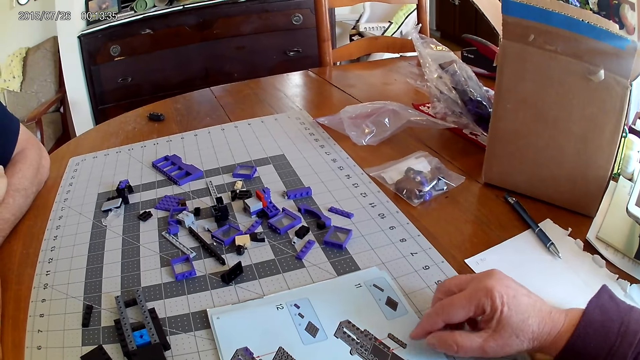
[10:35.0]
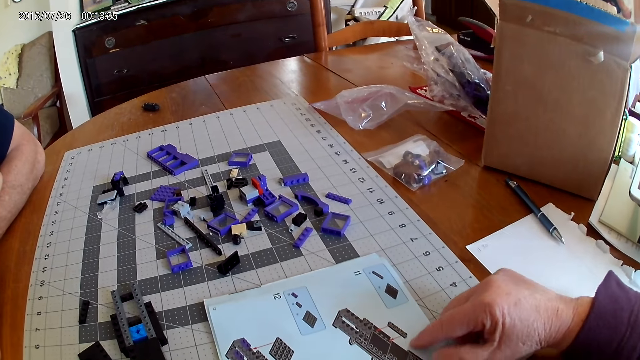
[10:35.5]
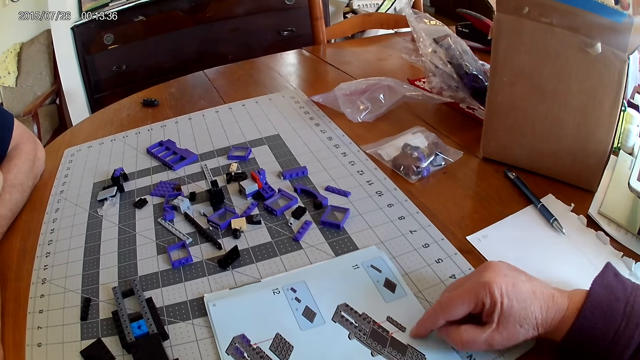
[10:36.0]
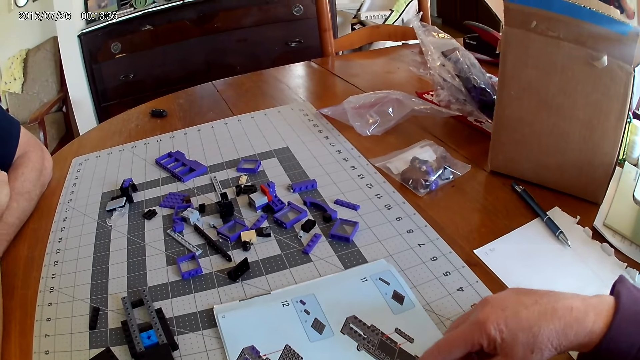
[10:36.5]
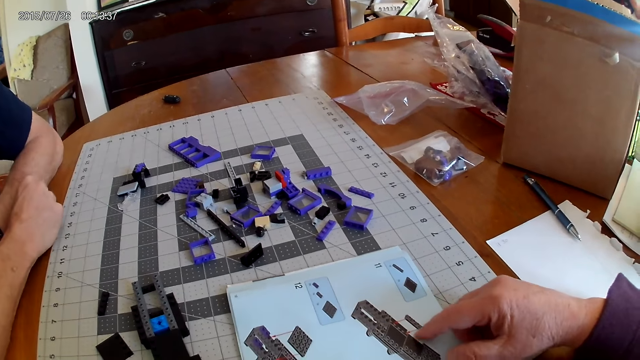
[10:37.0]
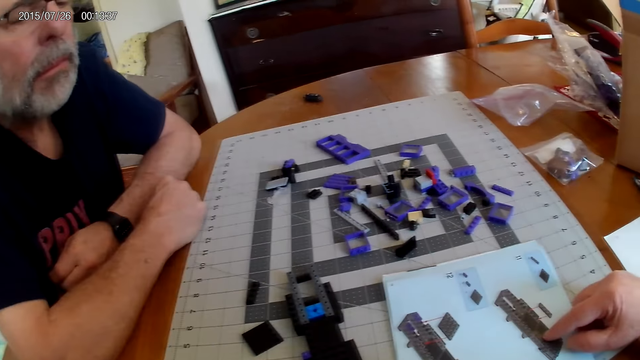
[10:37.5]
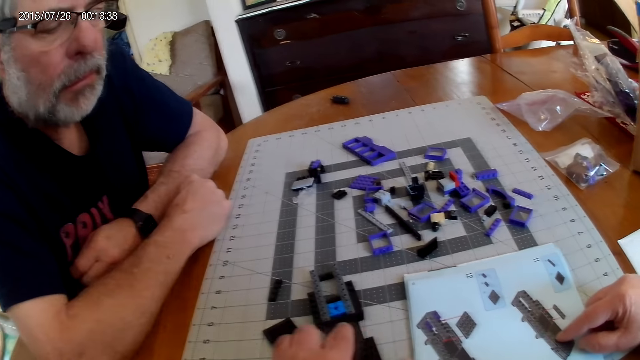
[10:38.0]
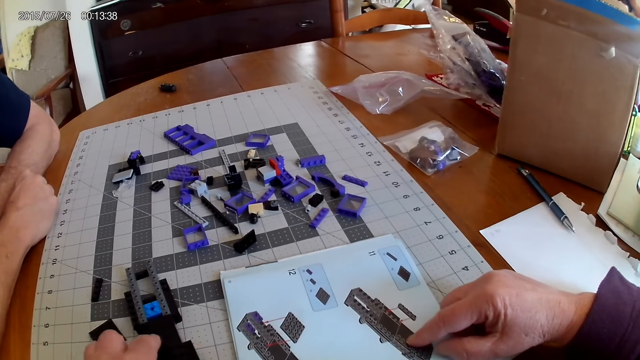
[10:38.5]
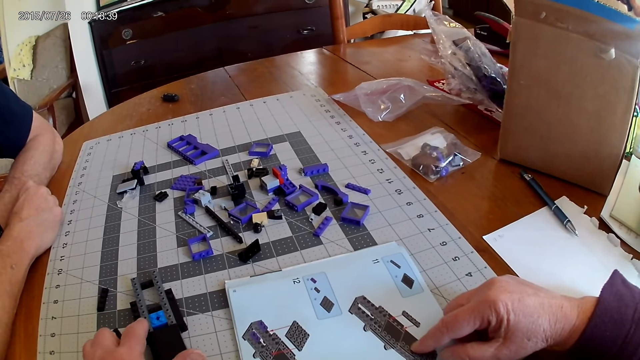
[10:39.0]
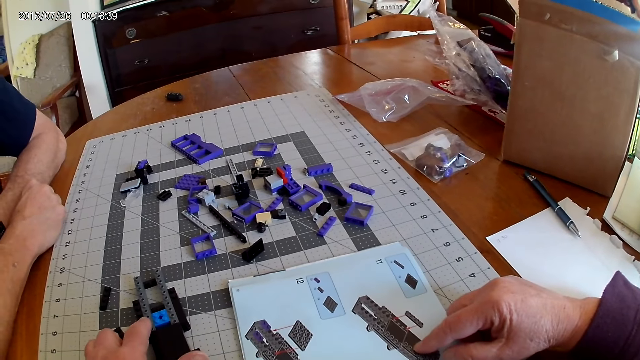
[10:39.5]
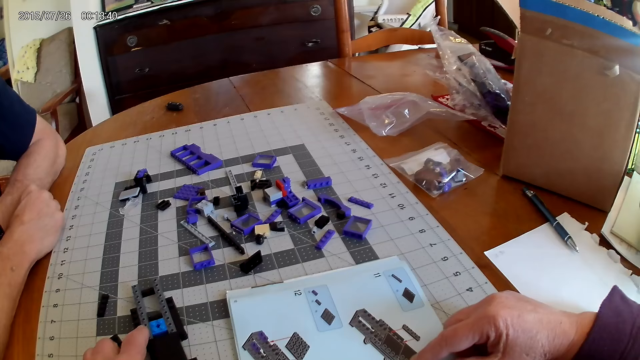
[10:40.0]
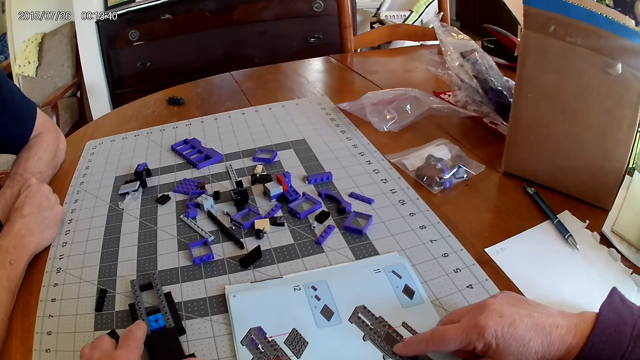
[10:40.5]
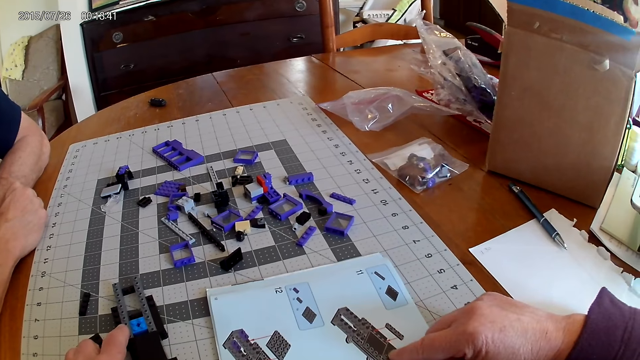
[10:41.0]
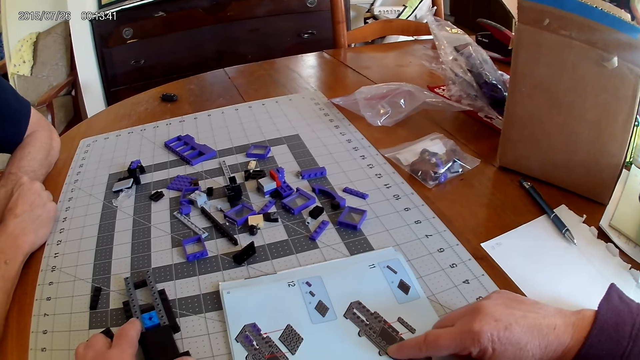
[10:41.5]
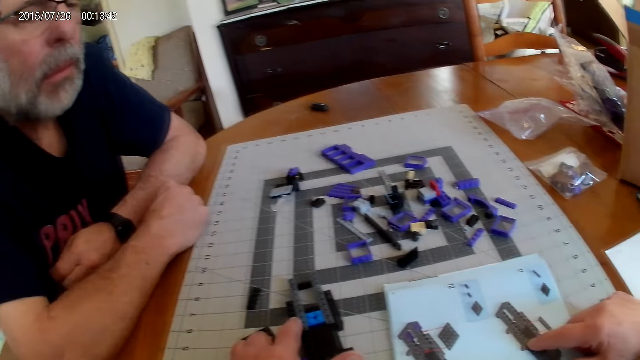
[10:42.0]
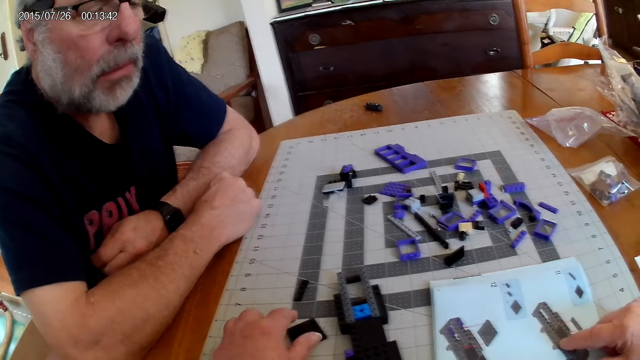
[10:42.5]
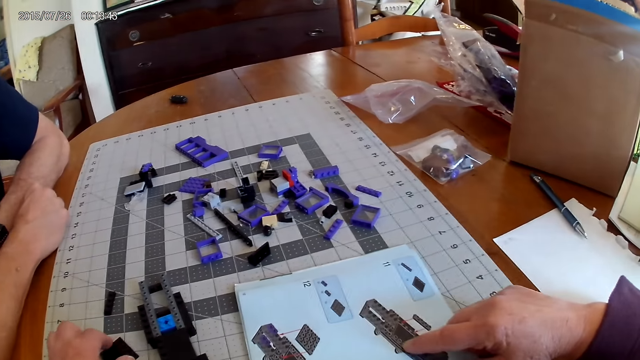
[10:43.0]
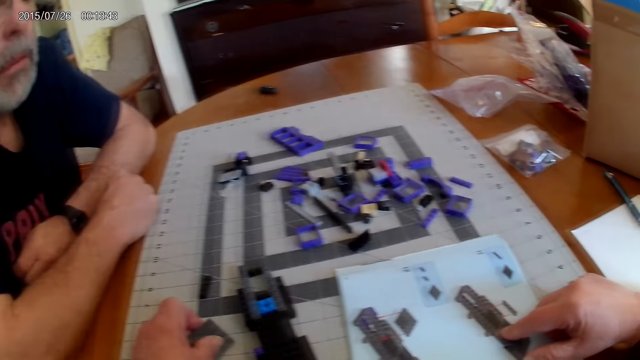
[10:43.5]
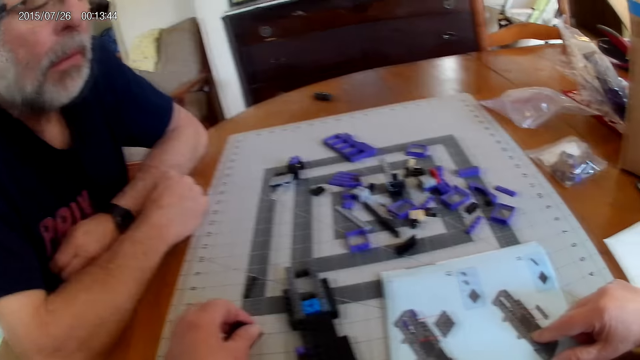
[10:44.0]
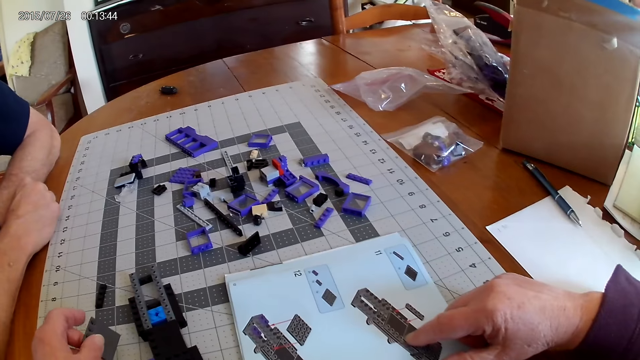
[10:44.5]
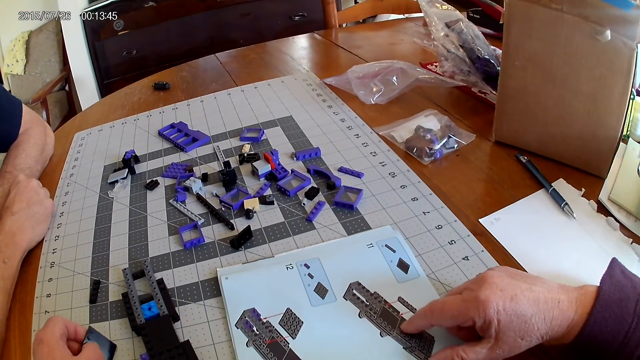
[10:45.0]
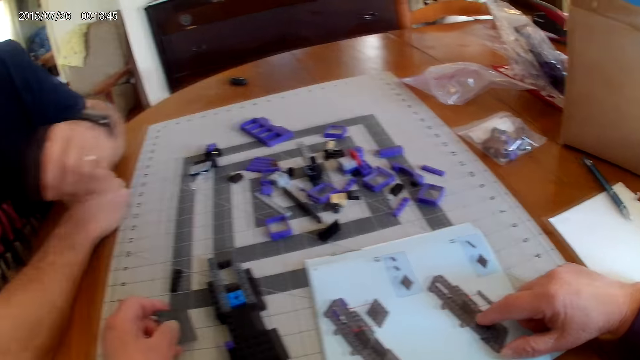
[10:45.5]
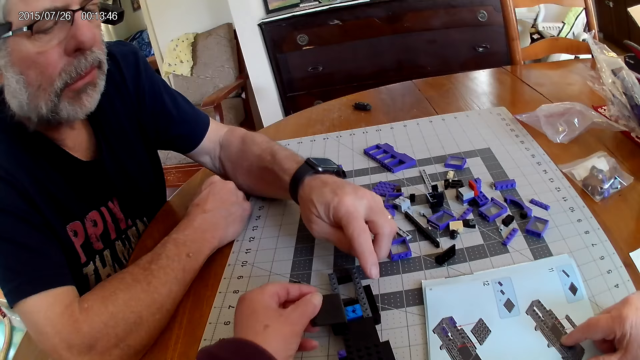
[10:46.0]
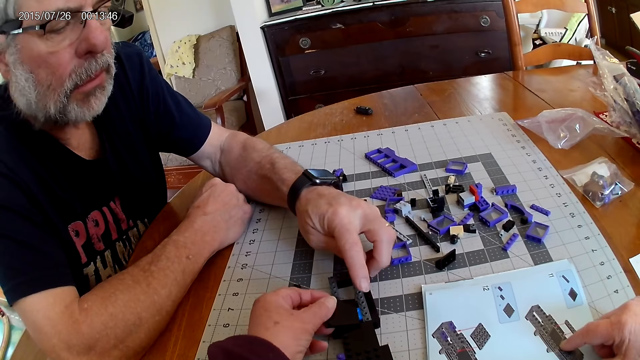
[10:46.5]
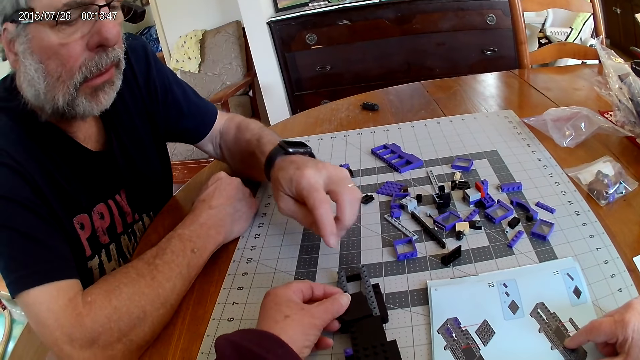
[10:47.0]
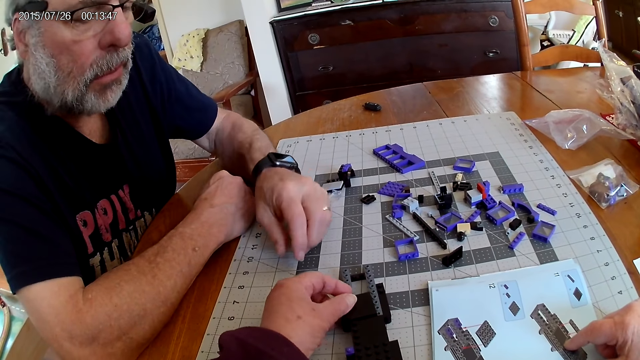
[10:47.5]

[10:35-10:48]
The camera wearer points at the instructional manual book. They fix a plastic block piece on the plastic model.

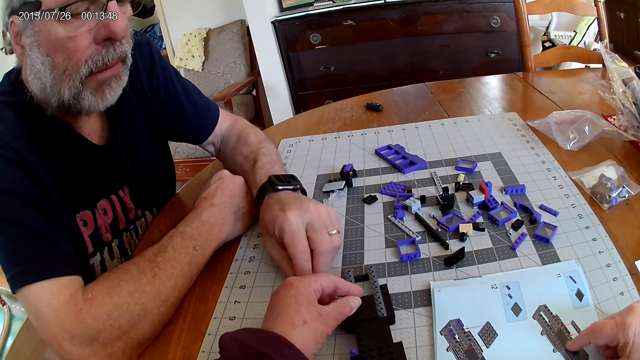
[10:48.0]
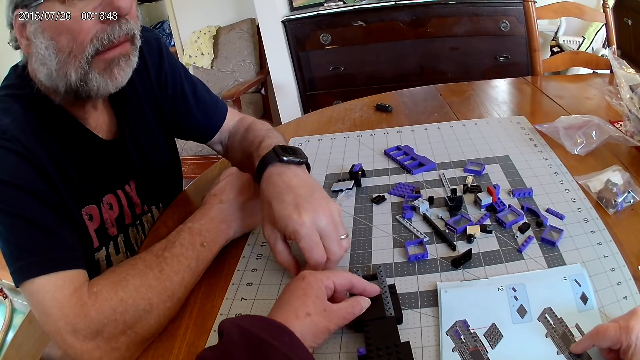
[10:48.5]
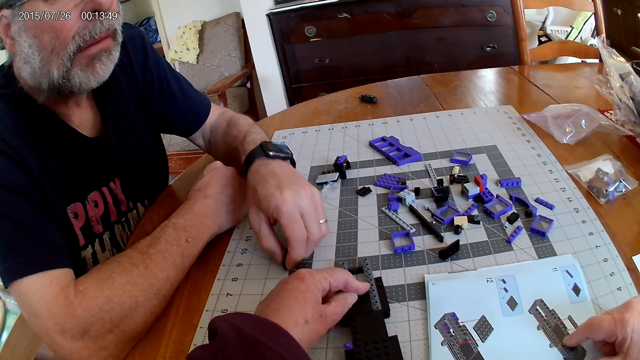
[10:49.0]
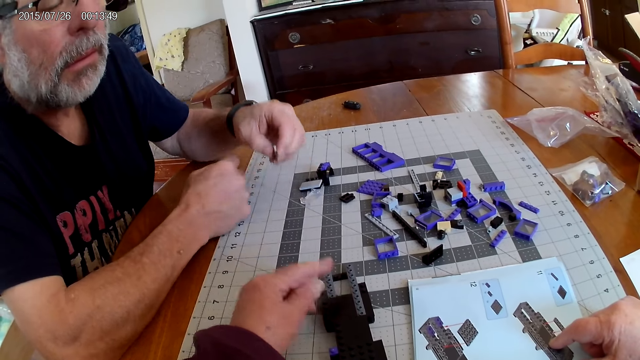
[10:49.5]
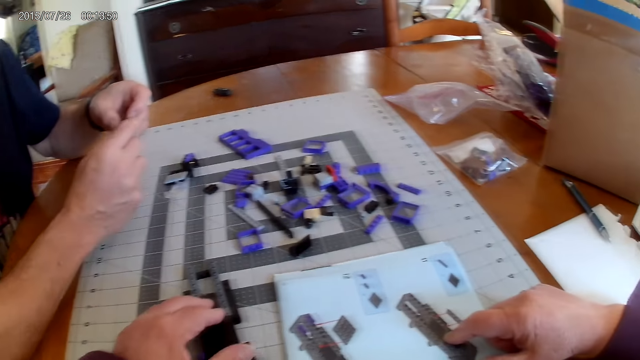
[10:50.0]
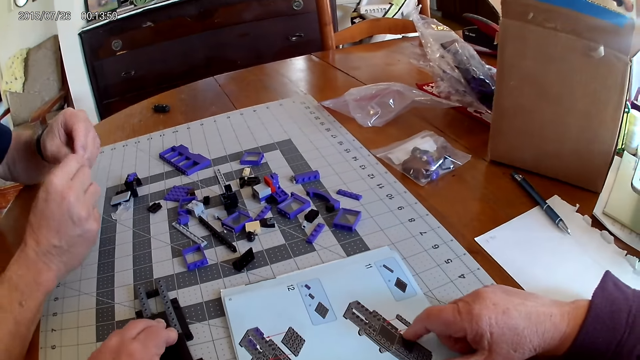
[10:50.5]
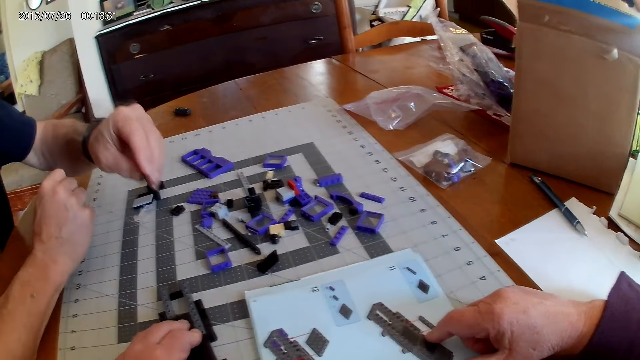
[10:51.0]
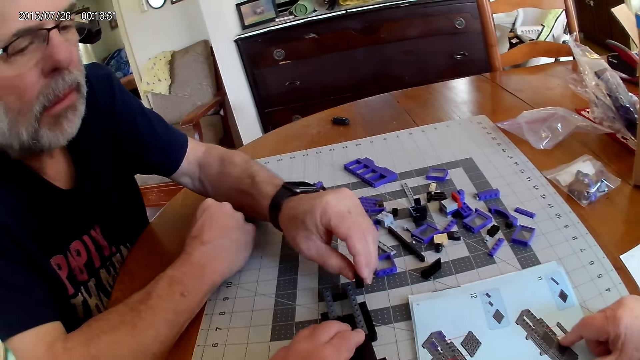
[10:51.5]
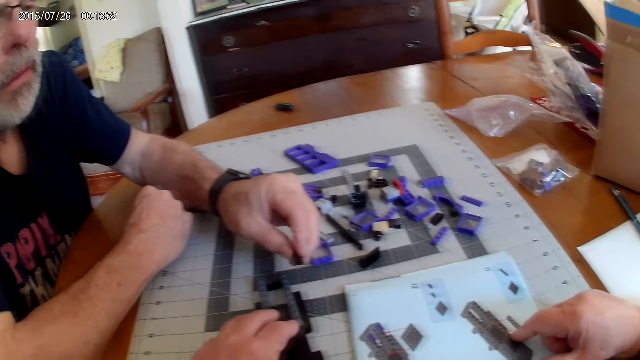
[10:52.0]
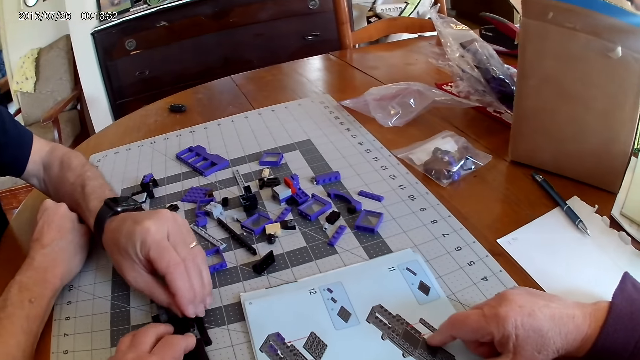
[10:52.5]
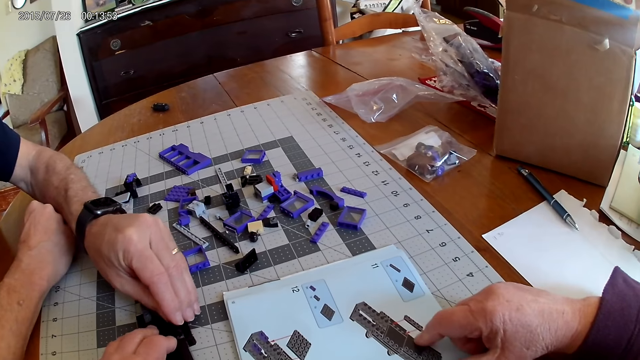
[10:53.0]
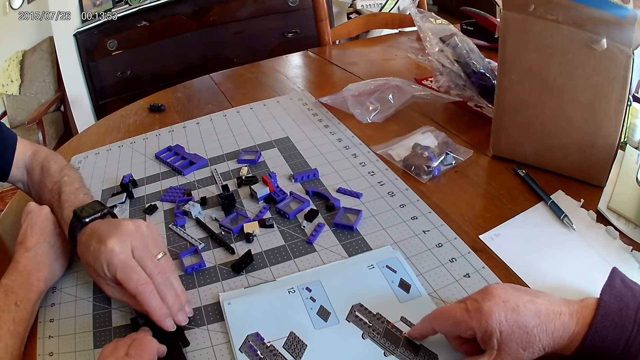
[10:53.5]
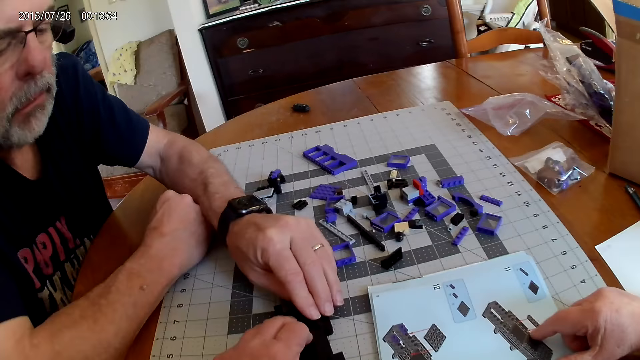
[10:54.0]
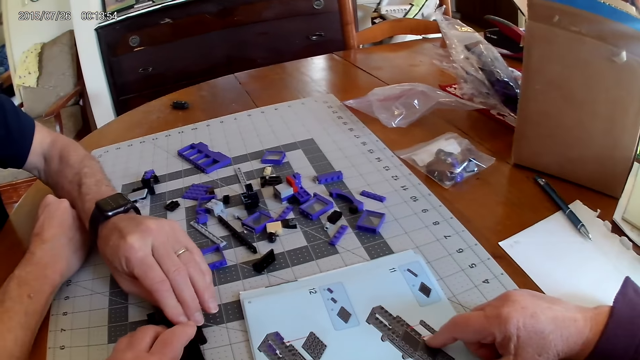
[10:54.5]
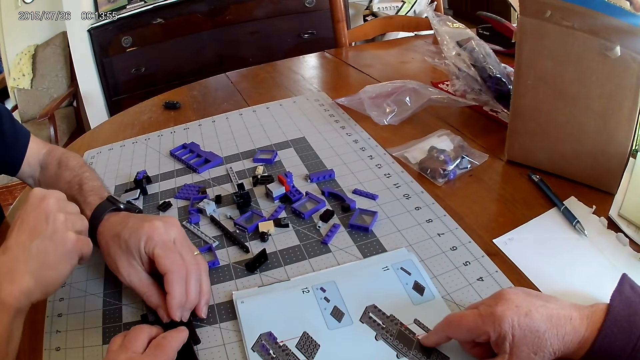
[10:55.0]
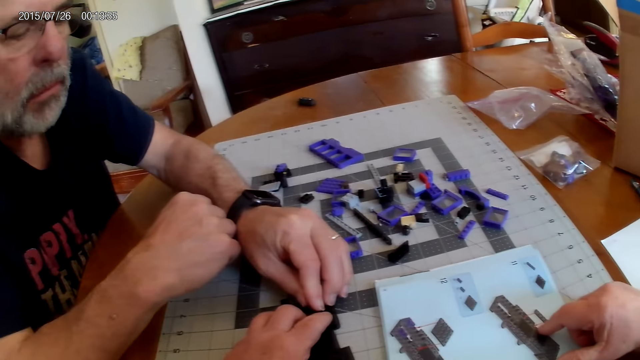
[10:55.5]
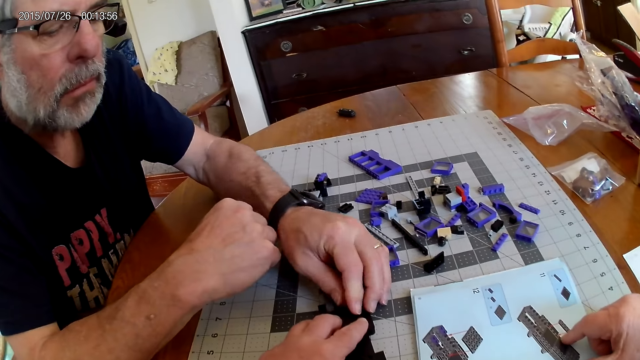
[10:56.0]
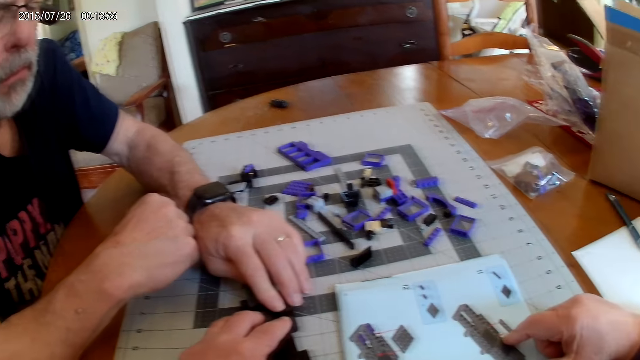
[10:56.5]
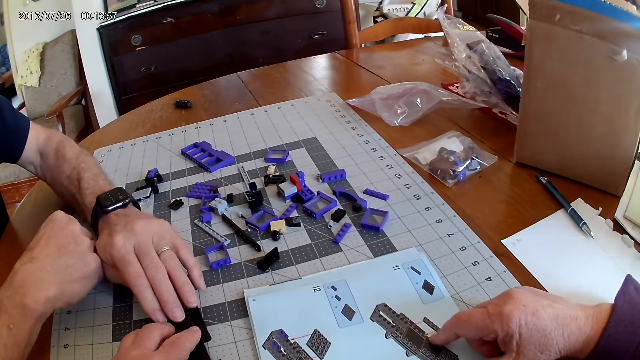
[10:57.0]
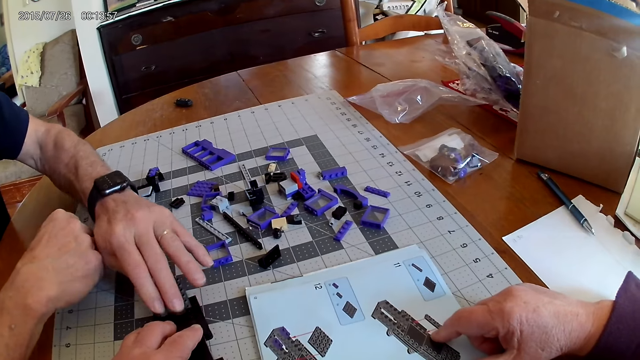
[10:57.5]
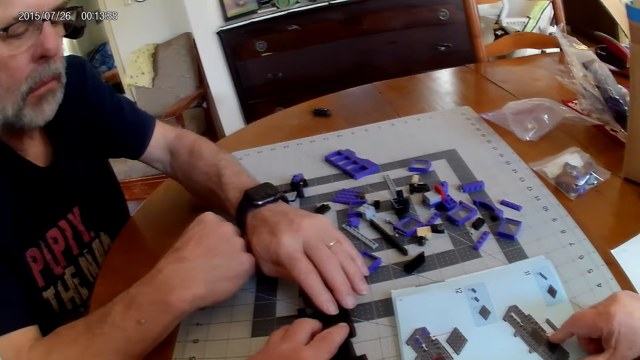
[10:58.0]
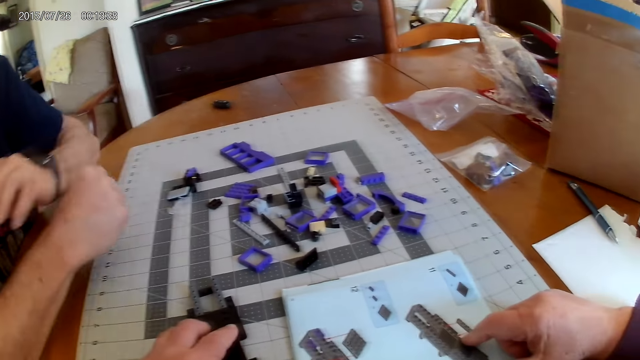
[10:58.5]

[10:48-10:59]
A man fixes the plastic block piece on the plastic model.
